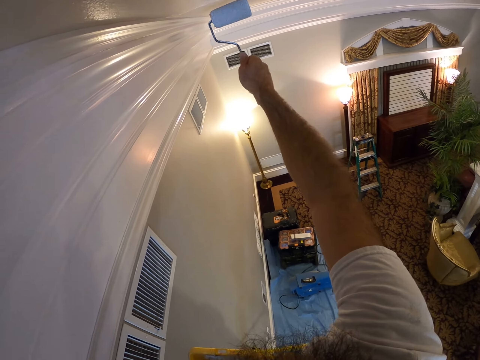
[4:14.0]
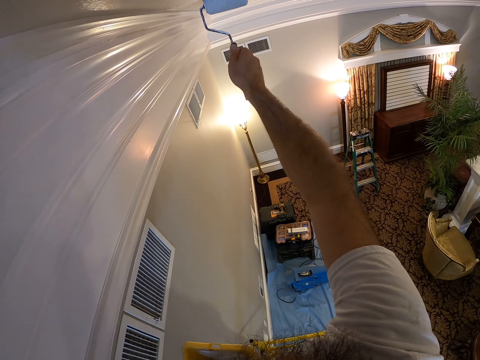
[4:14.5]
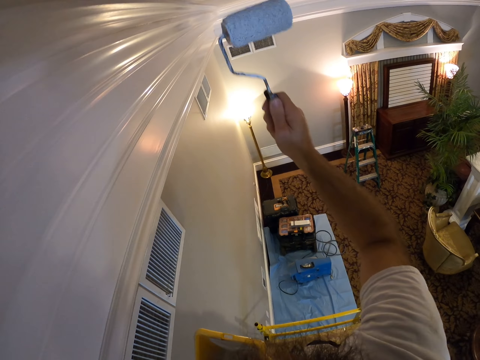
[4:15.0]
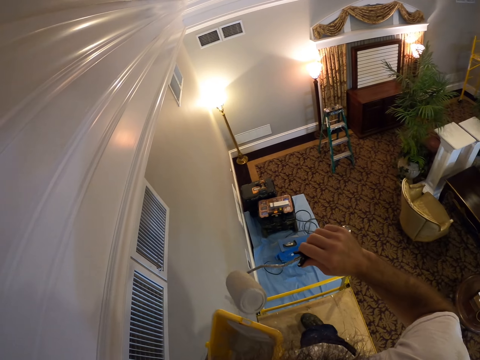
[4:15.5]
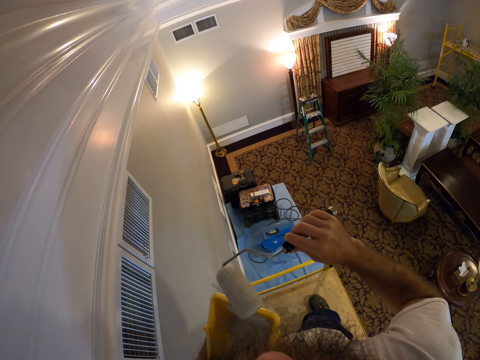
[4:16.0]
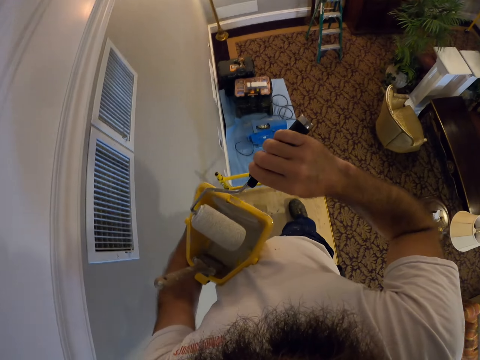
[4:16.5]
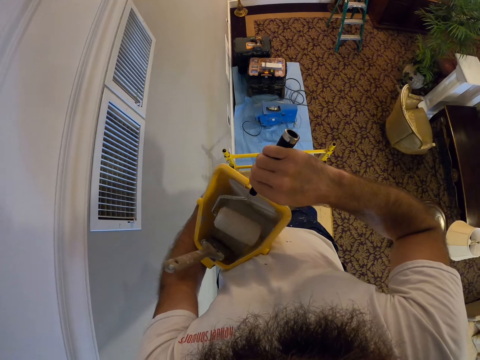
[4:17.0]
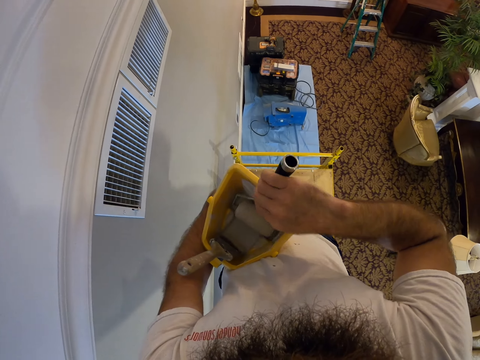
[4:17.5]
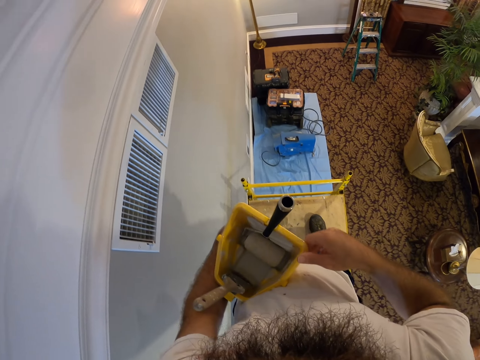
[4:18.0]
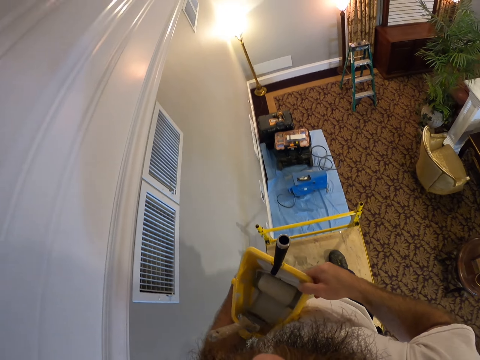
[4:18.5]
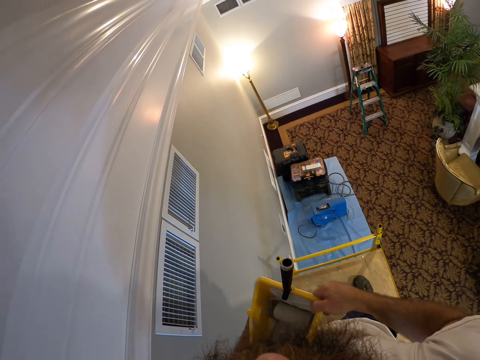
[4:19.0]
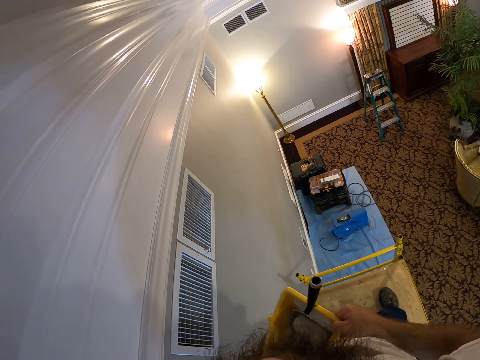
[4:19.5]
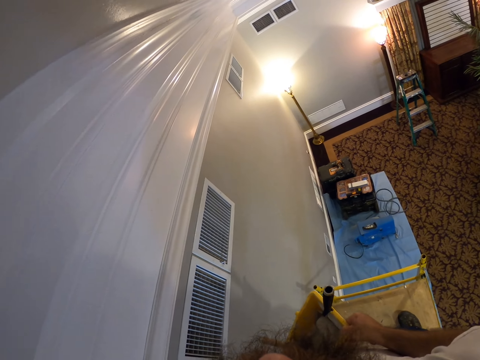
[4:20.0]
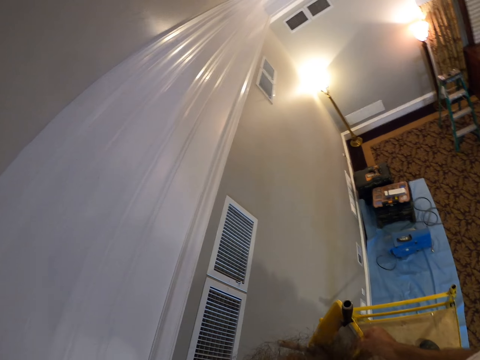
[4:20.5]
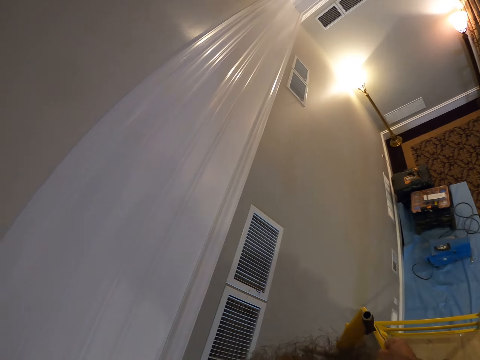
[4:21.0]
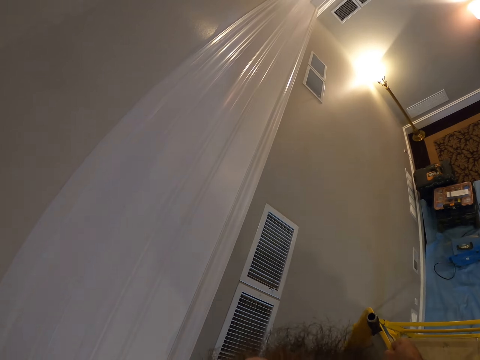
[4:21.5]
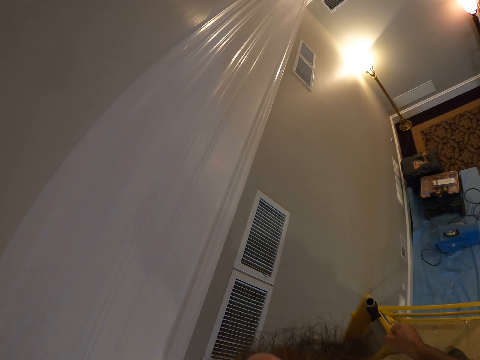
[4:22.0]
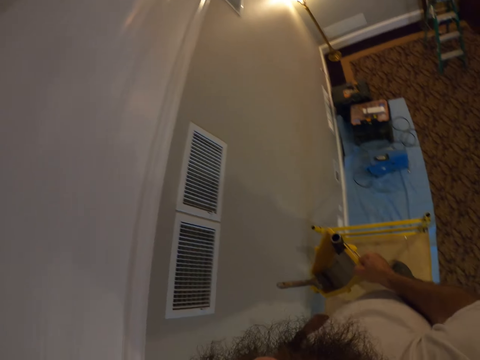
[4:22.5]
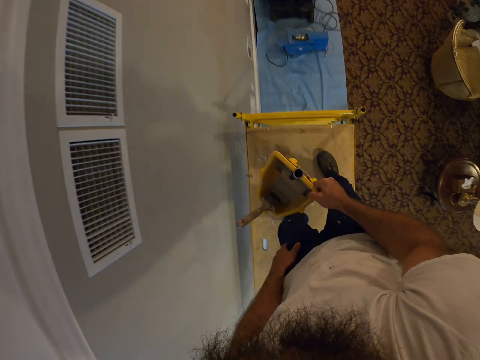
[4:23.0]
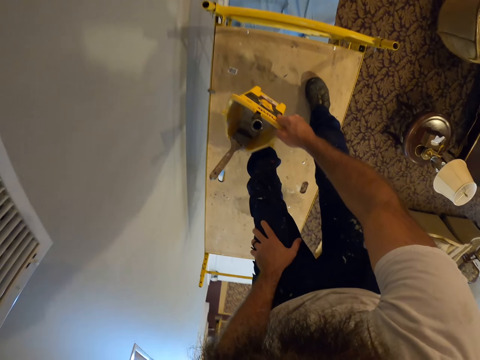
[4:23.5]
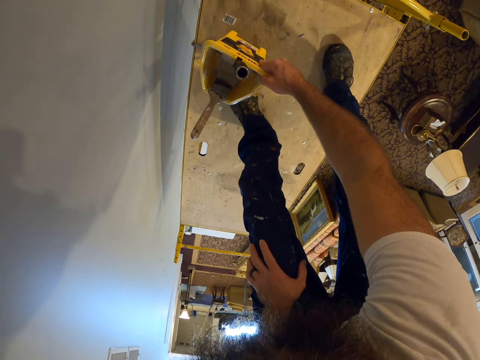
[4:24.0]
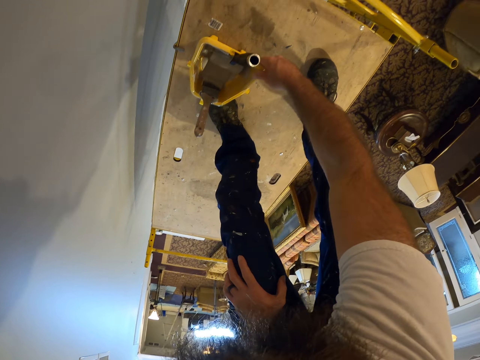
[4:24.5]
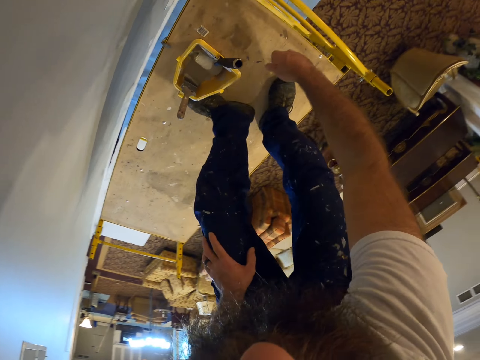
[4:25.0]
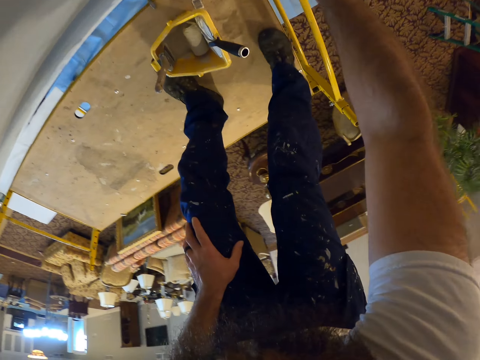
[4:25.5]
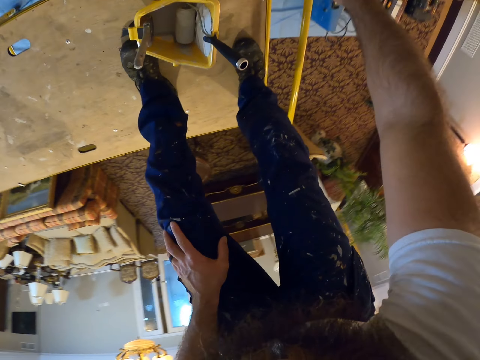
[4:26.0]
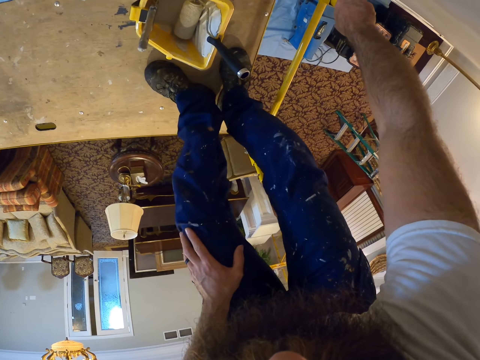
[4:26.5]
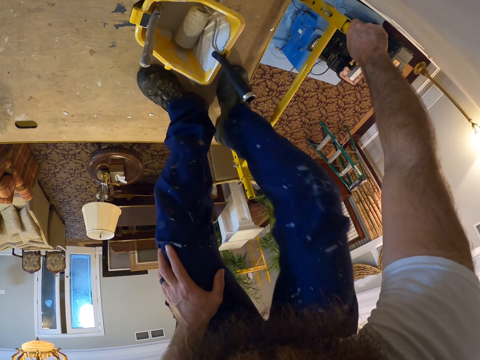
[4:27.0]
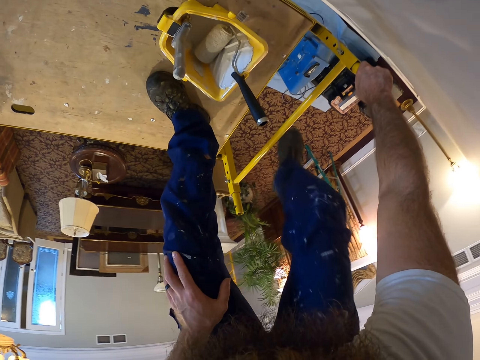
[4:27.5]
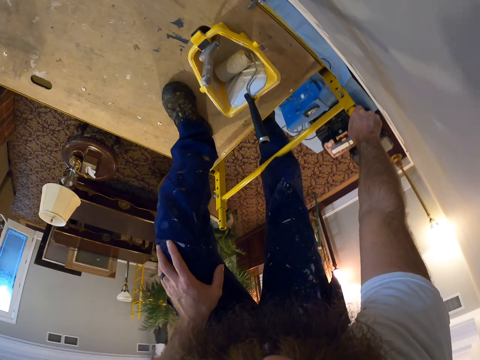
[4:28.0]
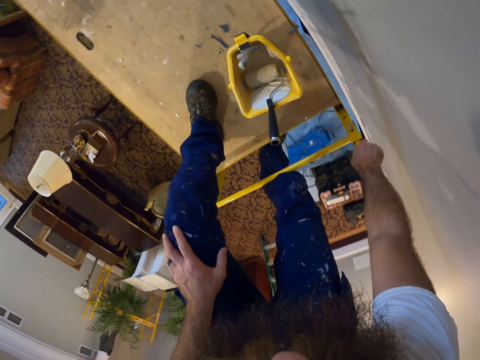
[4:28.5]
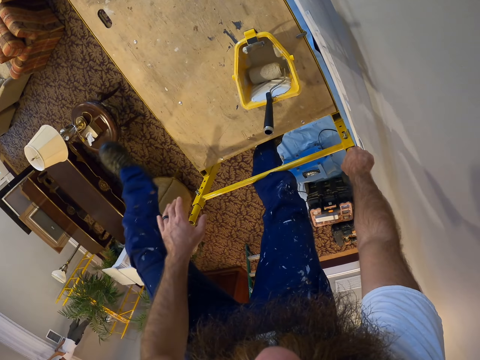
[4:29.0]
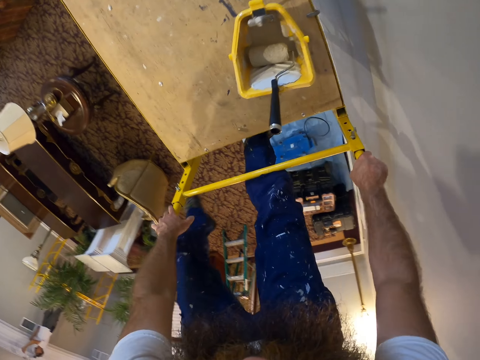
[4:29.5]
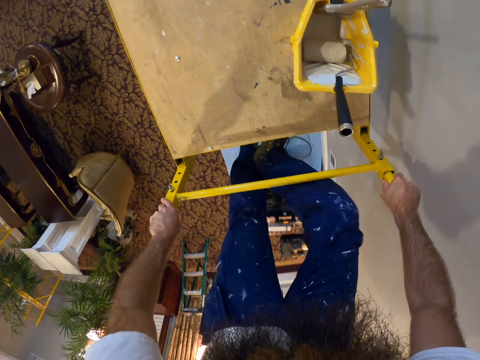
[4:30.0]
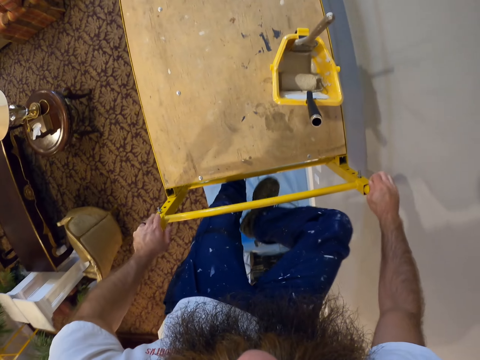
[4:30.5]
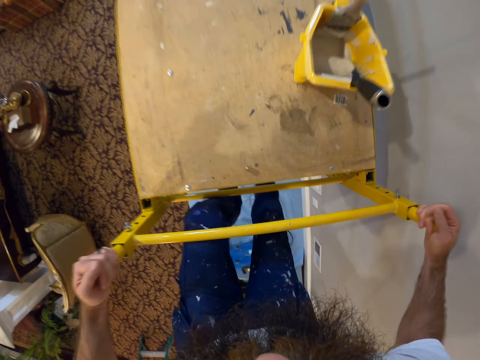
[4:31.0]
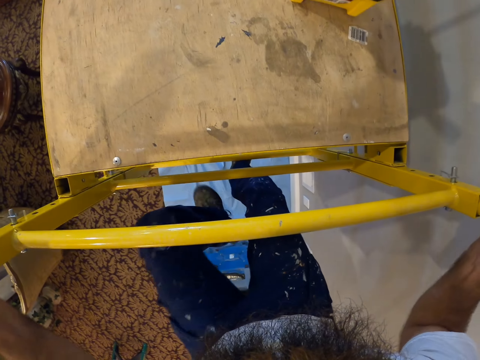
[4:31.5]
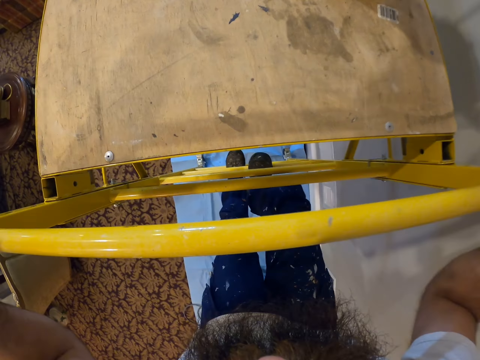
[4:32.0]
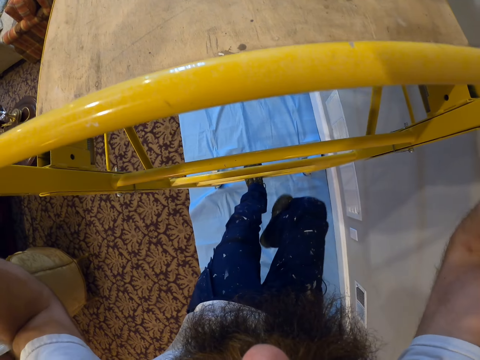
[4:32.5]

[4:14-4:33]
The camera wearer dips the paintbrush in the tin or container. He places the paint roller in his right hand in the container in his left hand. He holds the container in both hands and looks around the room. He places the container in his right hand on a platform ladder he is standing on. He climbs down from the platform ladder.

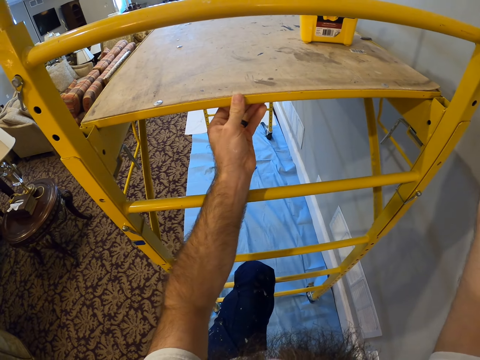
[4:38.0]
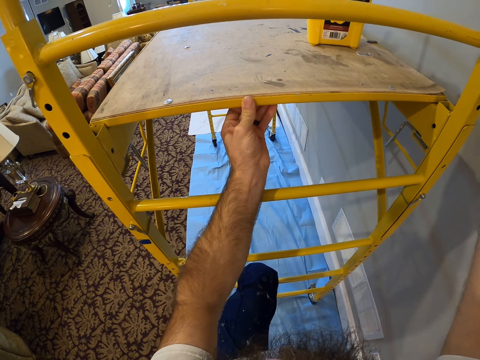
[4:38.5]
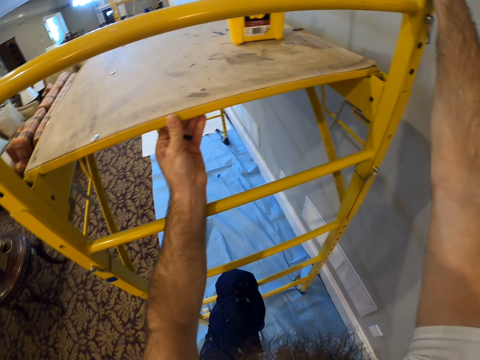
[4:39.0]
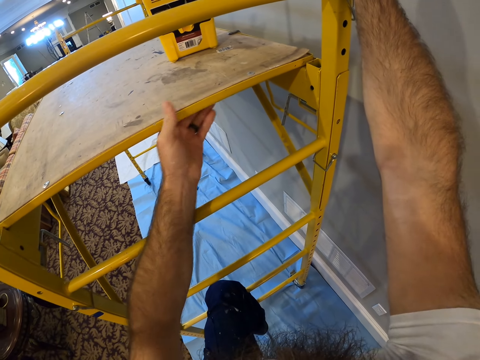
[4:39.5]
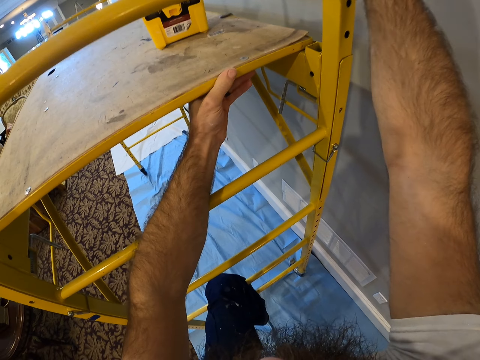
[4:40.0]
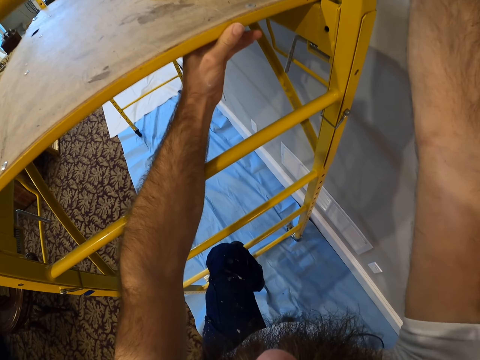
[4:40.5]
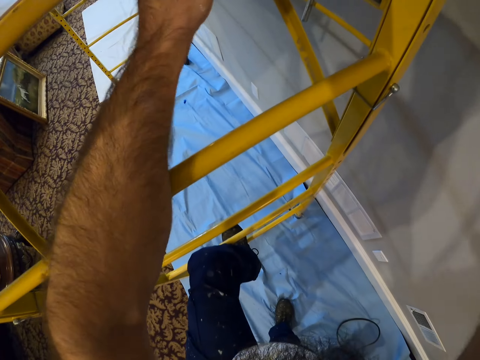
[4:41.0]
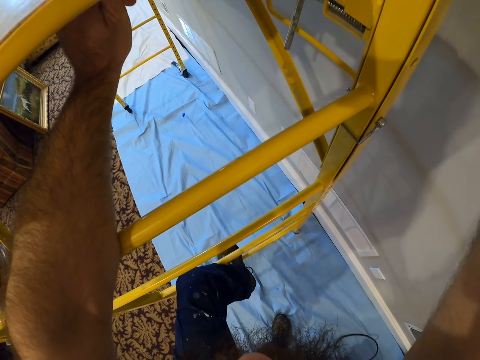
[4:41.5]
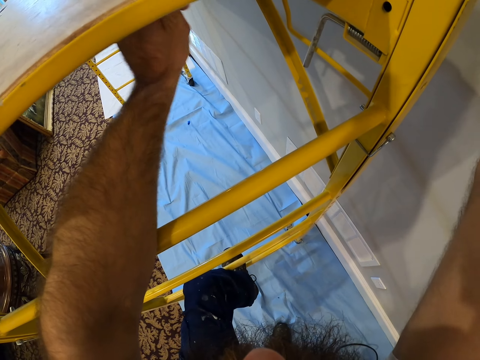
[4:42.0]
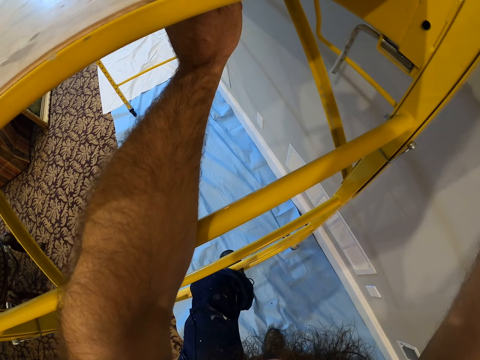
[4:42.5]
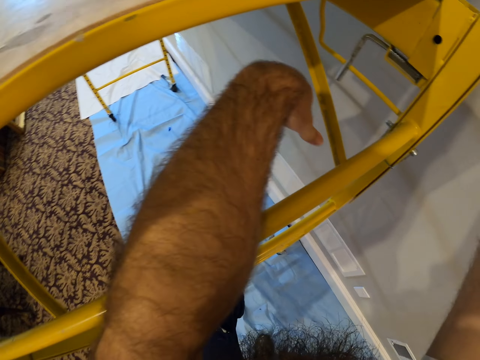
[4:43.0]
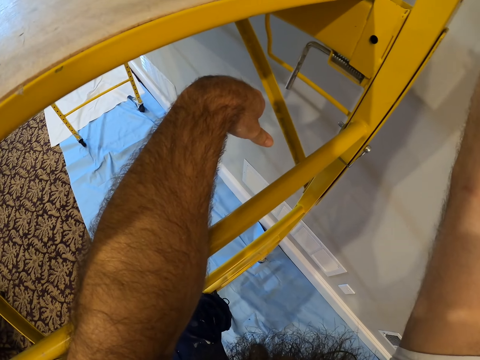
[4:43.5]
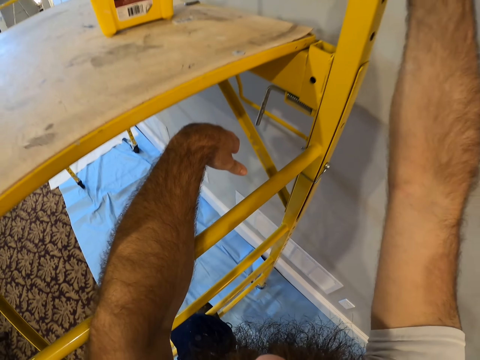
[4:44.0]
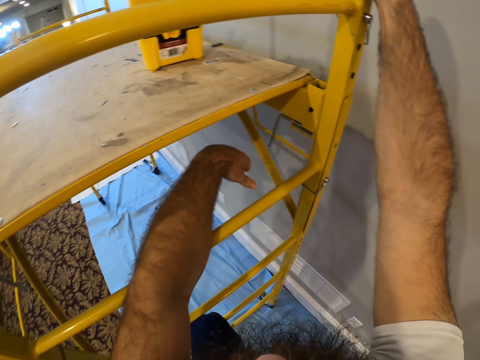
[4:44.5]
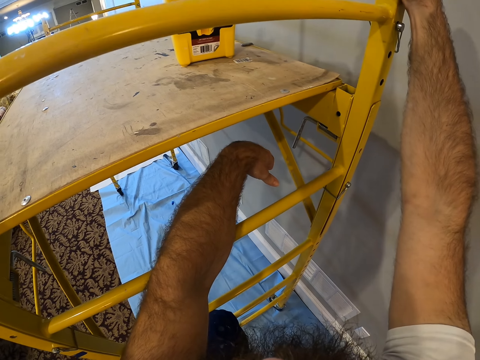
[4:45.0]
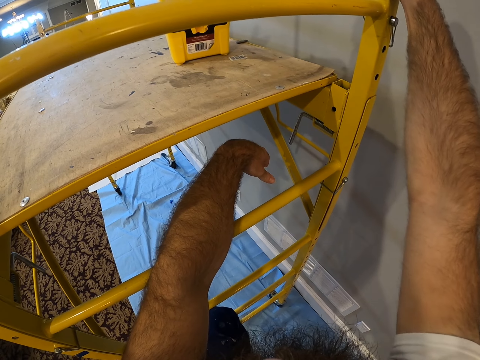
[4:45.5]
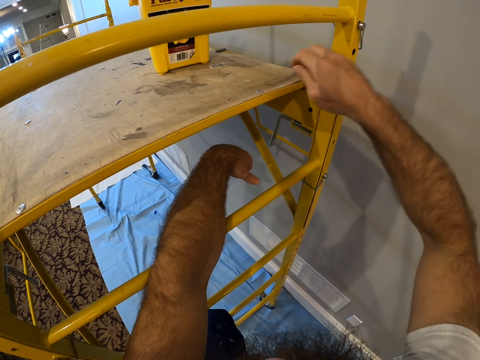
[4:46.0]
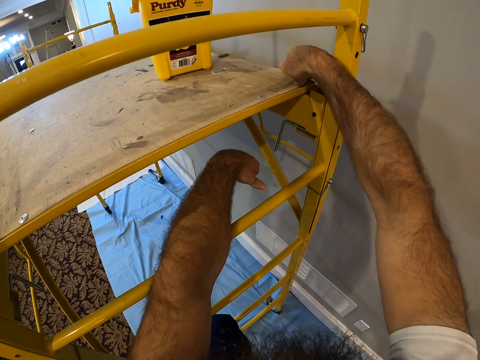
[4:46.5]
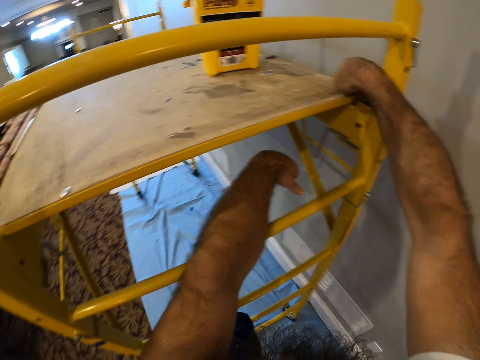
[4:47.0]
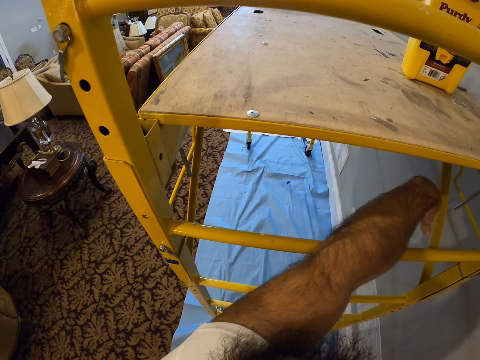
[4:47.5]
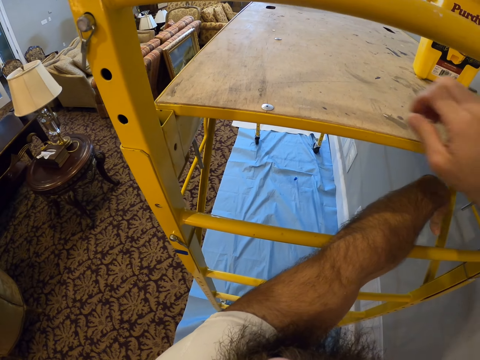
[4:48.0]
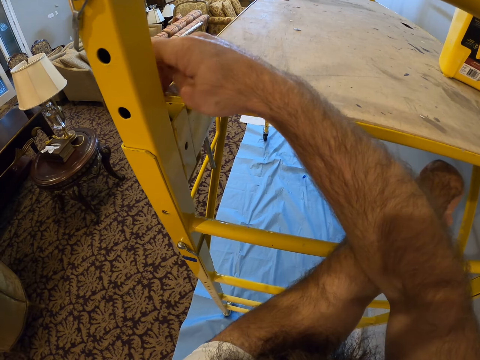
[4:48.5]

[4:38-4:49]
The camera wearer looks at the ladder. He places his left hand on the scaffold.
